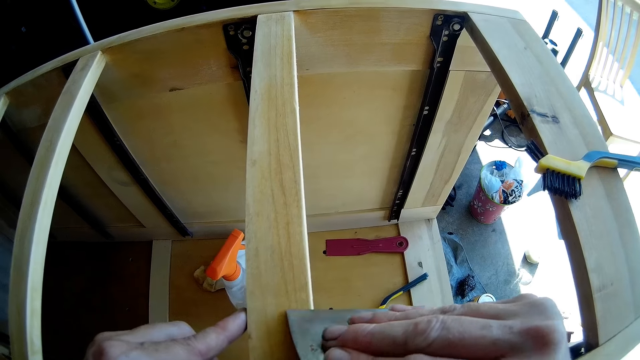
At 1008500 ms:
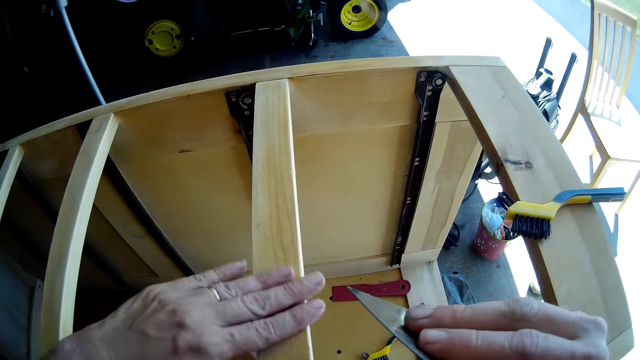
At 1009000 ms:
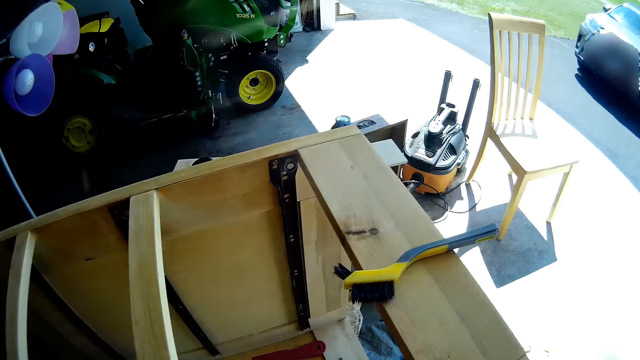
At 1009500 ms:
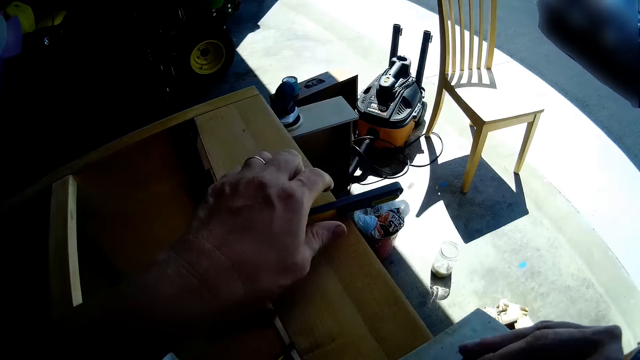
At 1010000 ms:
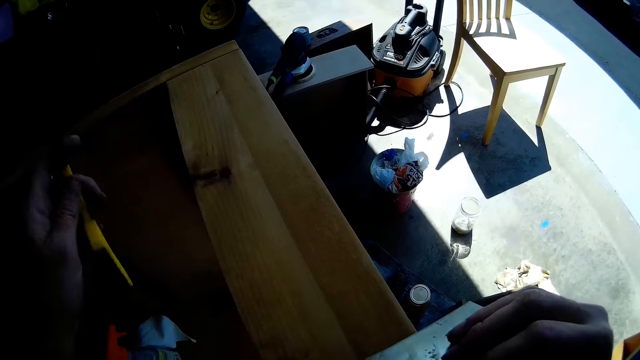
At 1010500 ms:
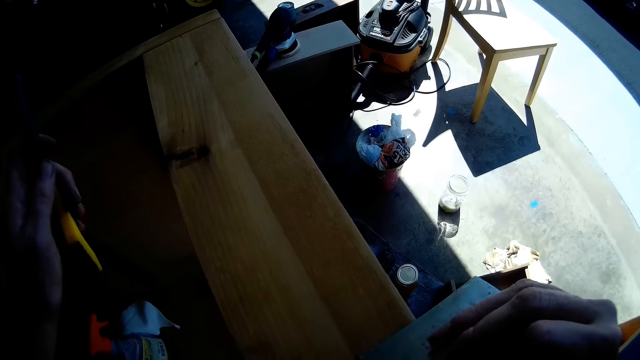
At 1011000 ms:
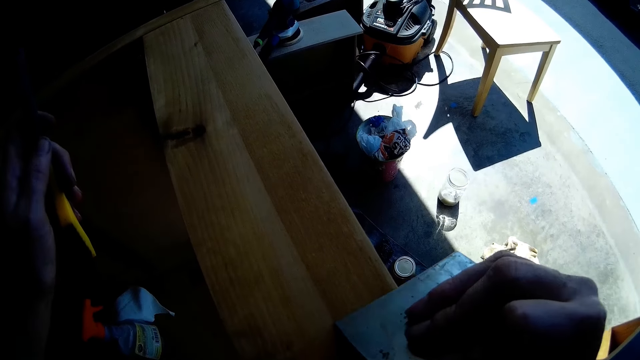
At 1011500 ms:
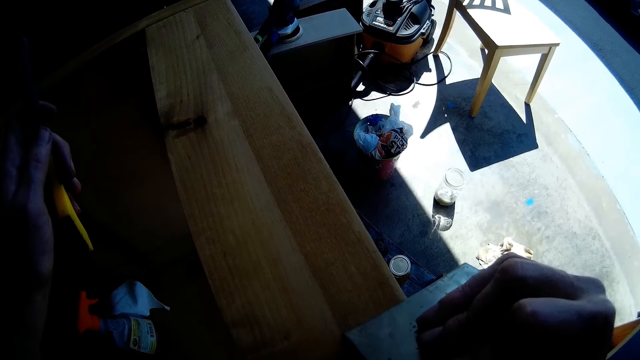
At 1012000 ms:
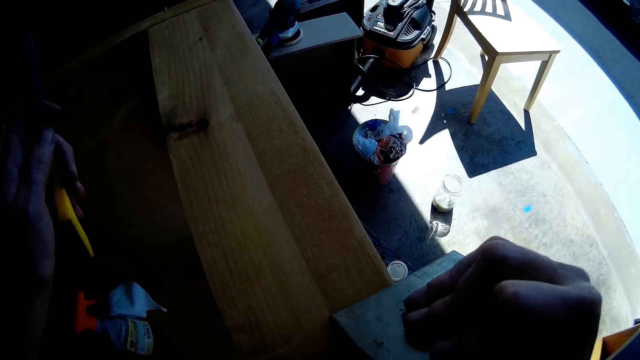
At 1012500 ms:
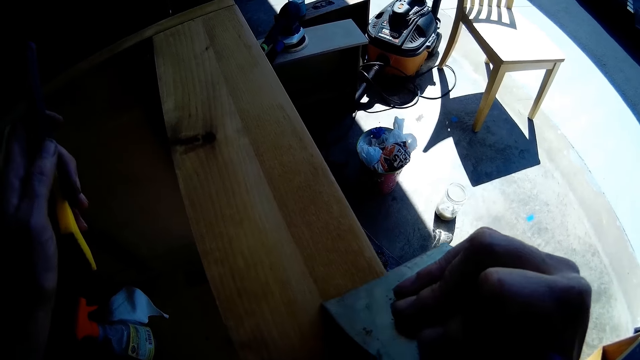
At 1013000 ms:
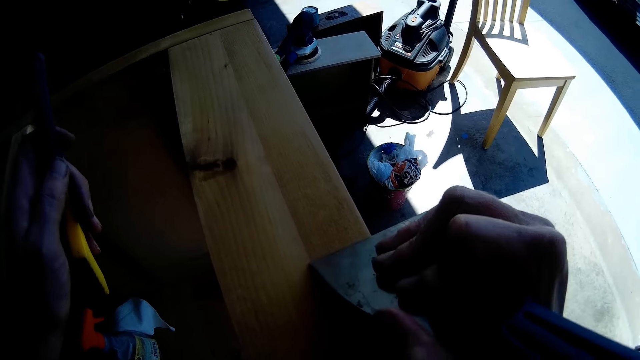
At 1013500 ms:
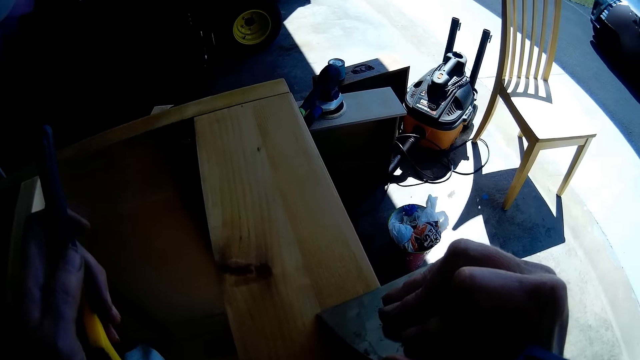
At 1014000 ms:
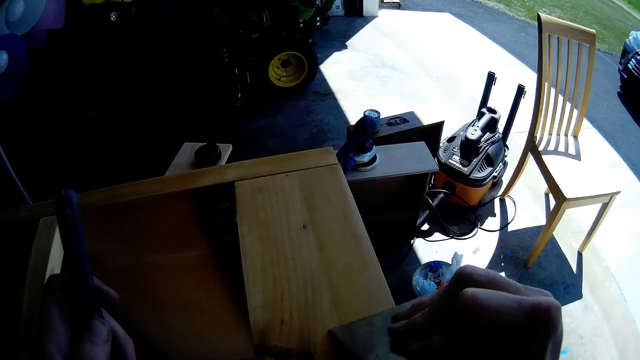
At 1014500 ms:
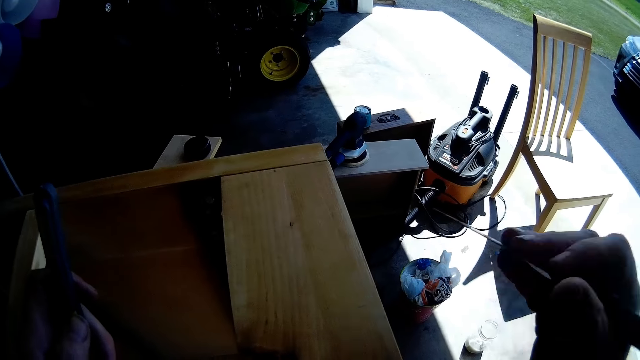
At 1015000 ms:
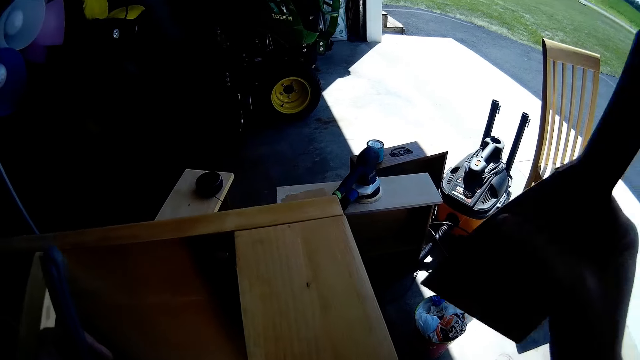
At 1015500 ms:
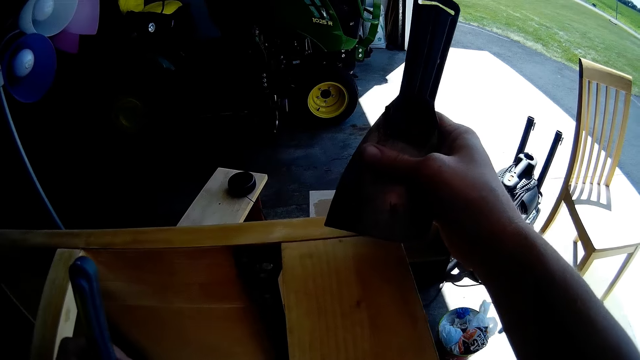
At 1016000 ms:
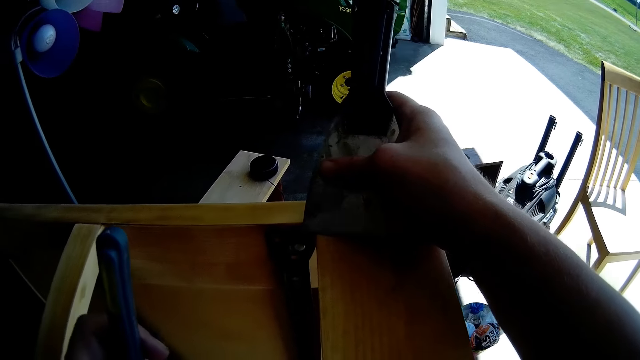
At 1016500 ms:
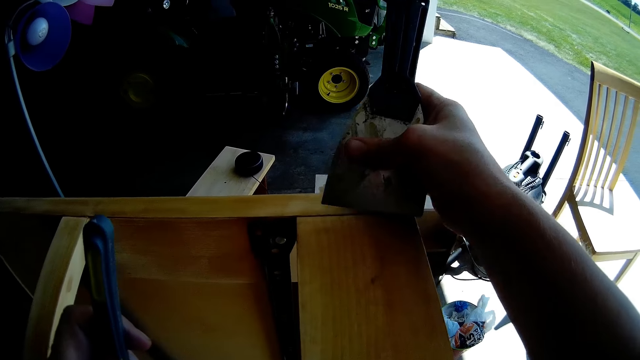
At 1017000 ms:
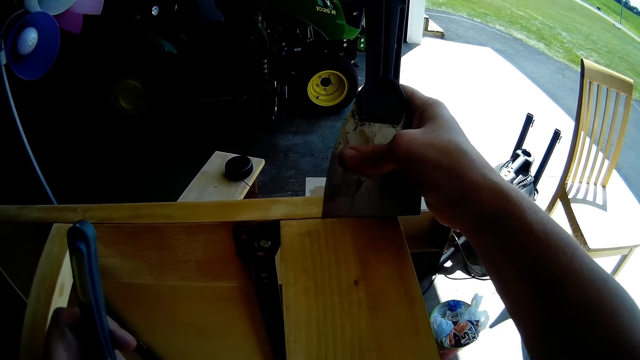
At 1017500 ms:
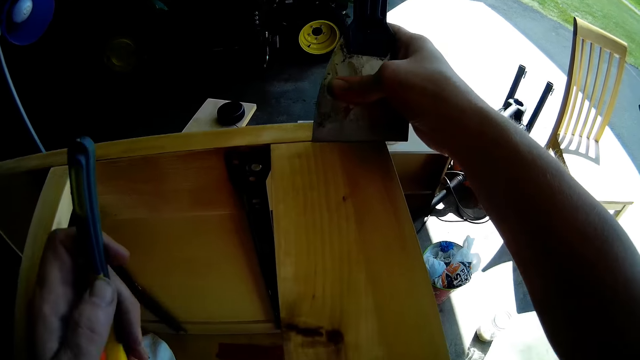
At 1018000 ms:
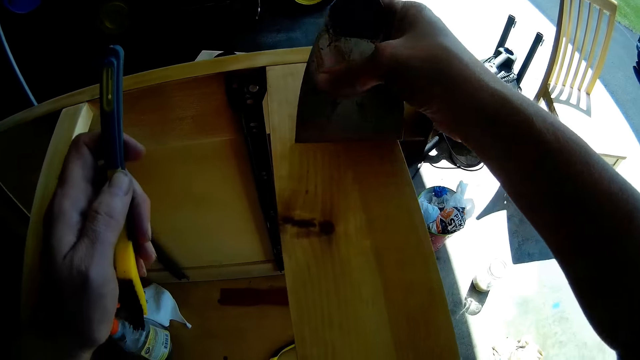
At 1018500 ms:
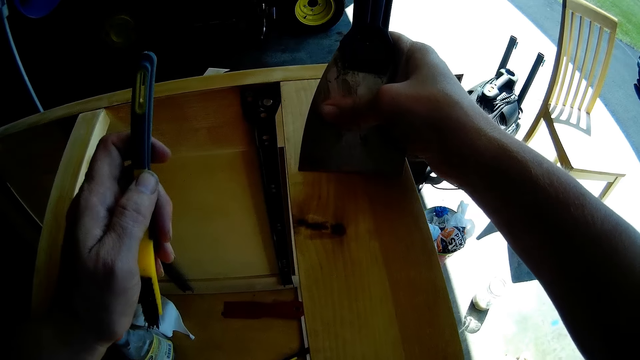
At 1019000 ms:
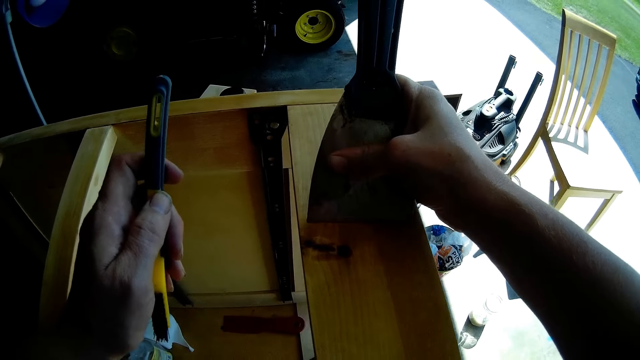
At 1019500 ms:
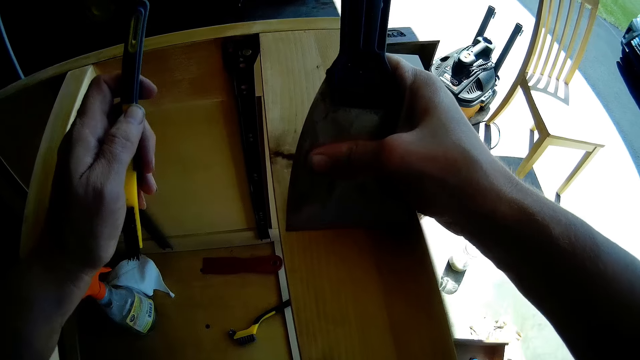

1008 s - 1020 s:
The camera wearer wipes dirt with a hand. They pick up a brush from the chest of drawers. They scrape the chest of drawers with a scraper.

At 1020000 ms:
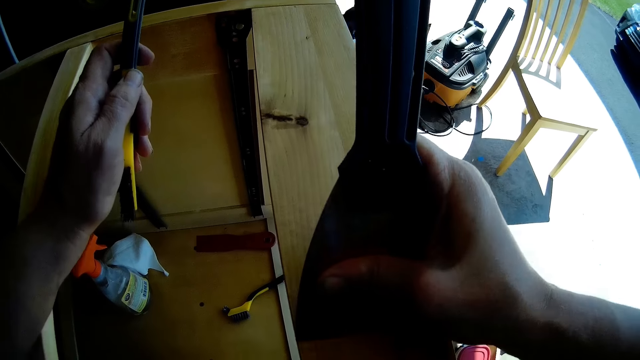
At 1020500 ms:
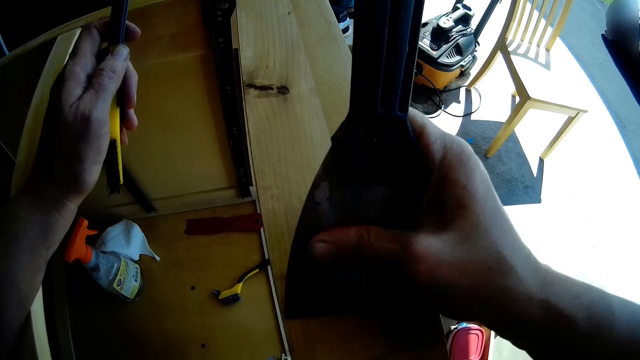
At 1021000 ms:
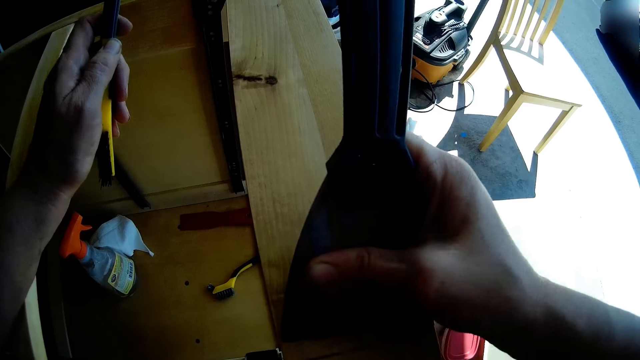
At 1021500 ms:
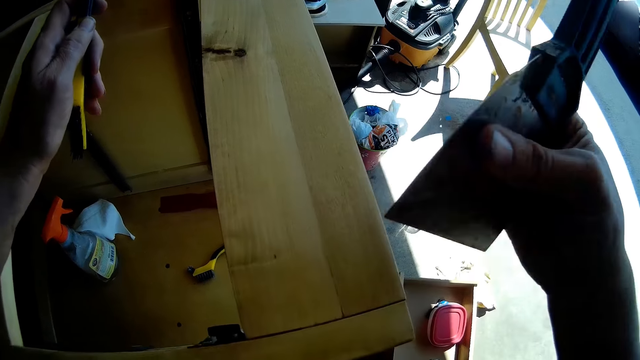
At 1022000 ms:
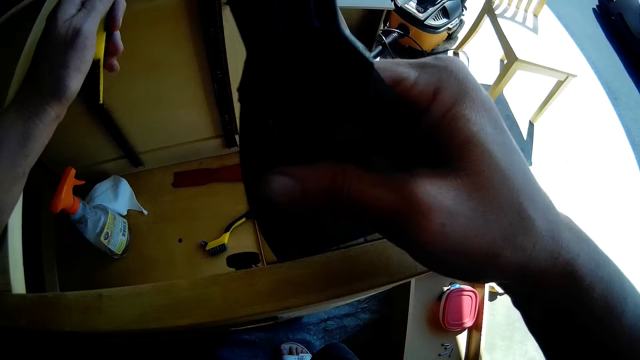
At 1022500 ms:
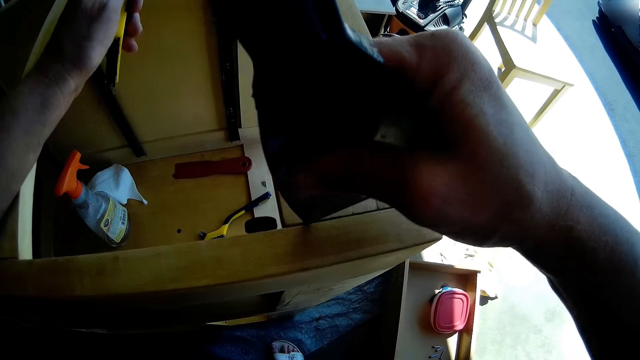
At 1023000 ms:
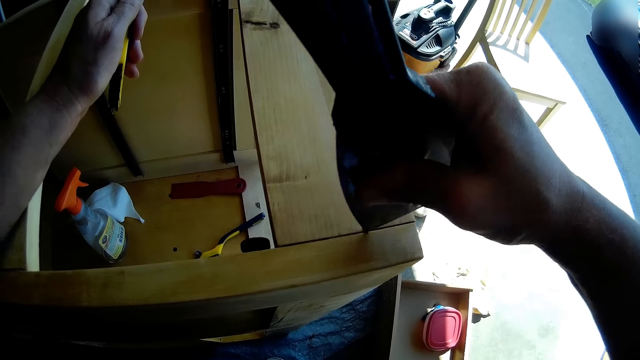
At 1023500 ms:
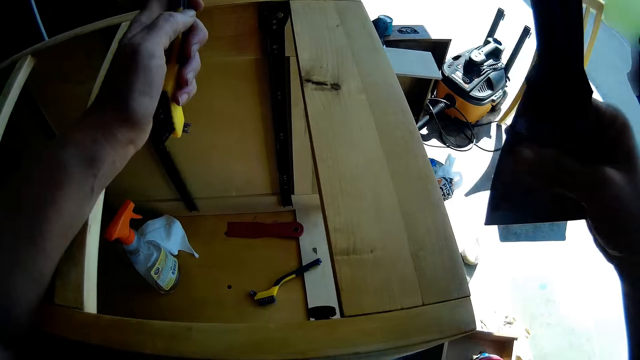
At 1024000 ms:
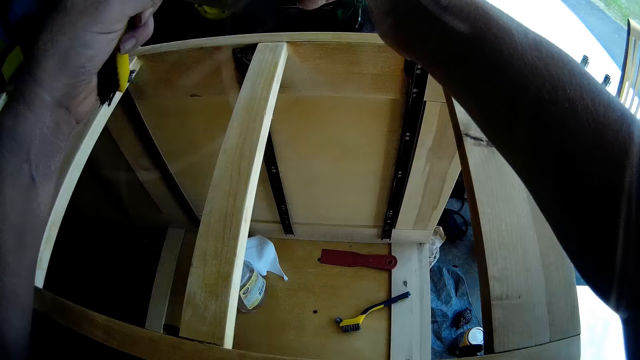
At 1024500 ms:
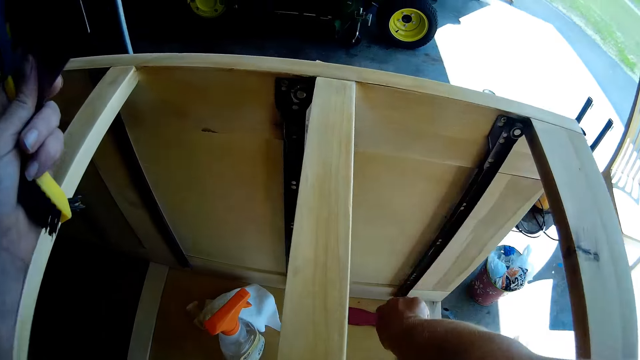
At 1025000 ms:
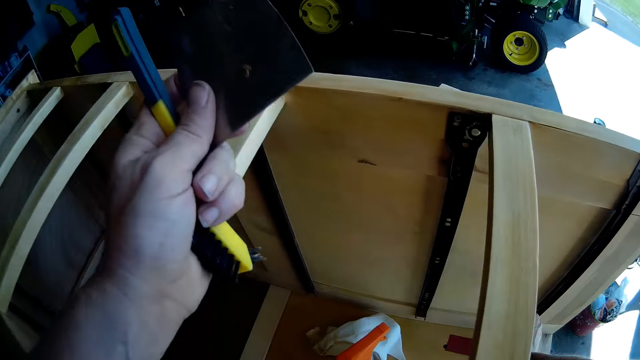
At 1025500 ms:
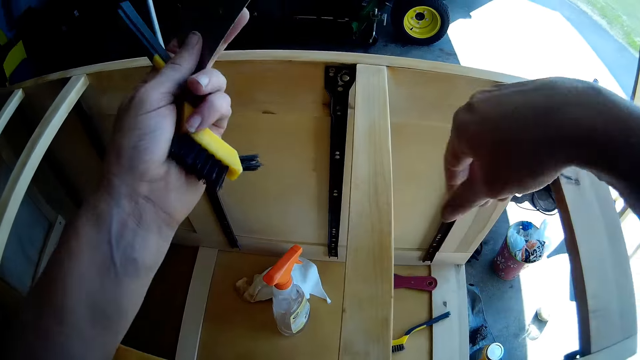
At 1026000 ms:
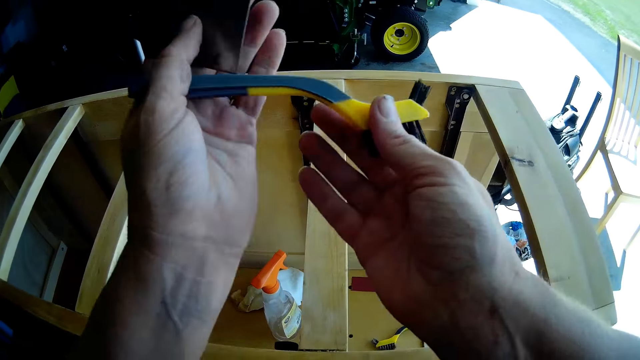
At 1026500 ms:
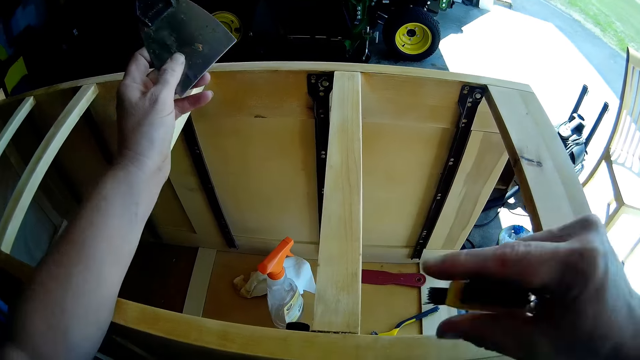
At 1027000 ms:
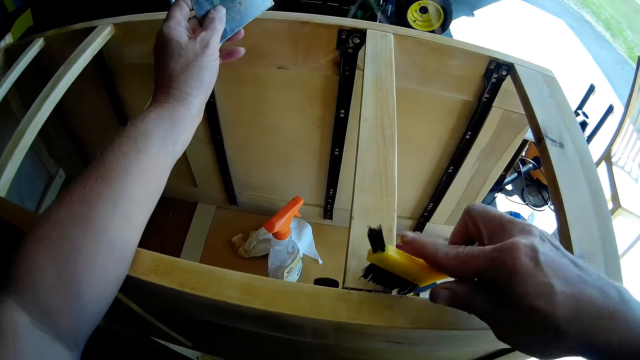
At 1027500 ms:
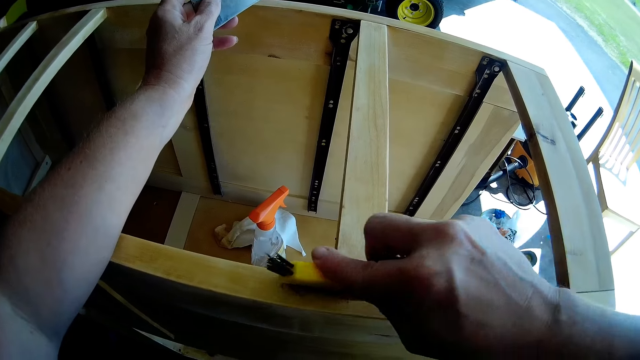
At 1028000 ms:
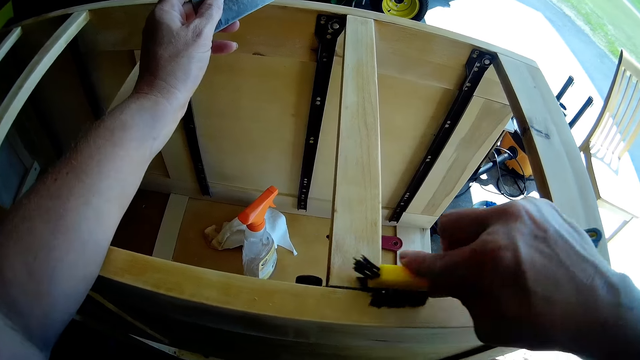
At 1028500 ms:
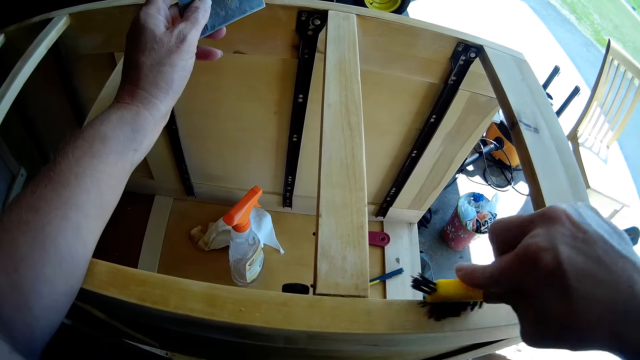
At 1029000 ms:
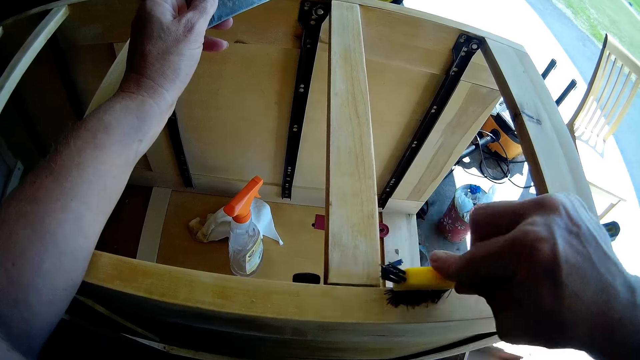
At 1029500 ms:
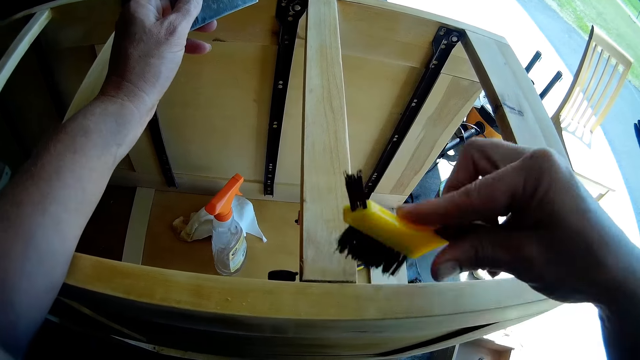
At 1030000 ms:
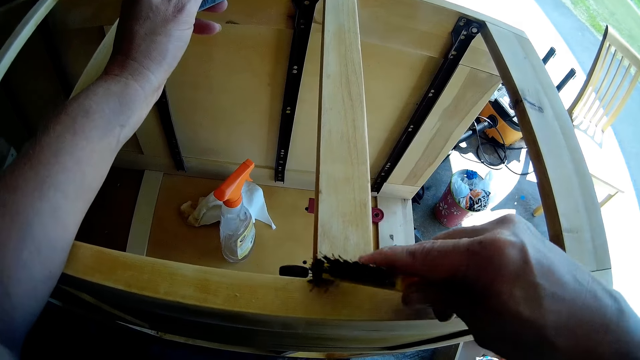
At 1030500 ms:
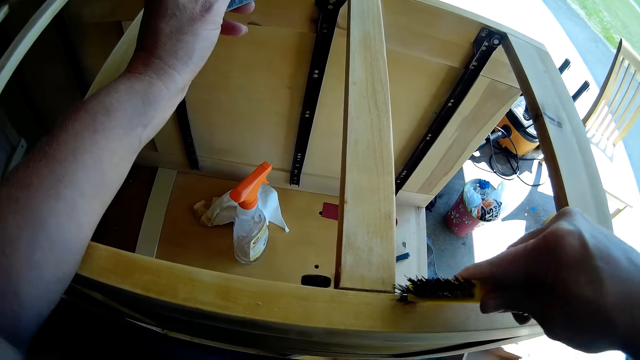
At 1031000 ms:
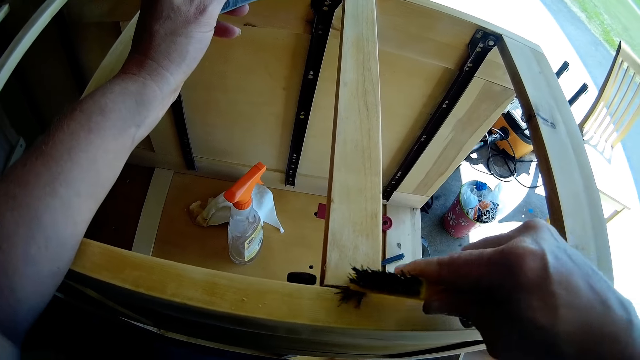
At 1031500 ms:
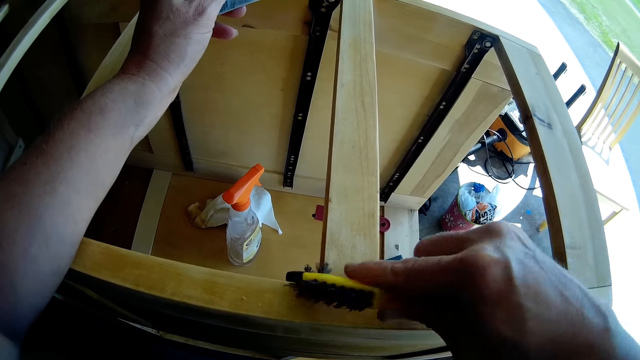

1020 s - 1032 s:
The camera wearer places a scraper on the other hand. They place a brush on the other hand. They brush the chest of drawers with the brush.
